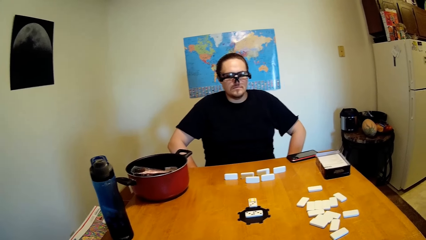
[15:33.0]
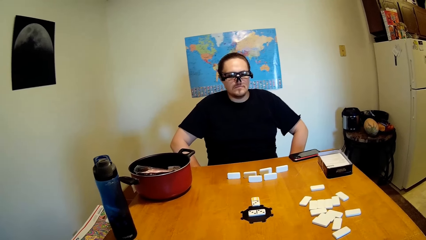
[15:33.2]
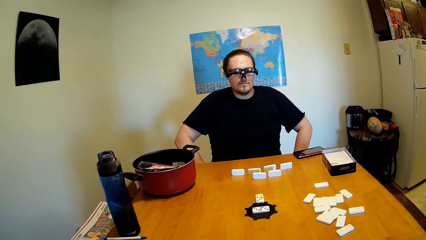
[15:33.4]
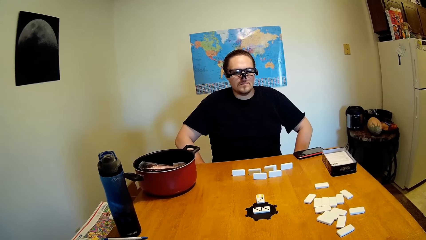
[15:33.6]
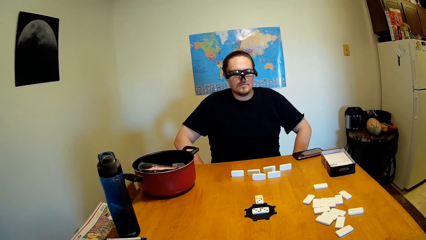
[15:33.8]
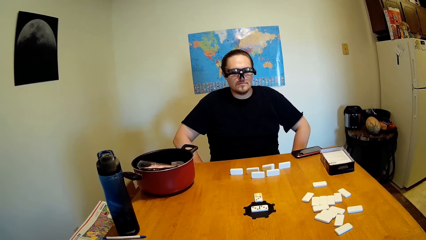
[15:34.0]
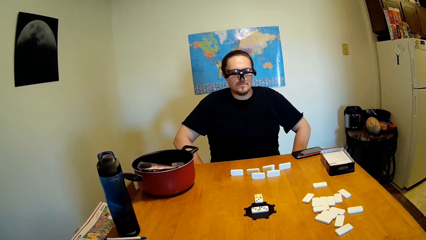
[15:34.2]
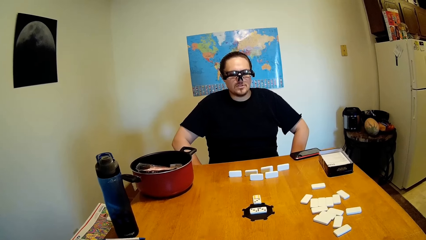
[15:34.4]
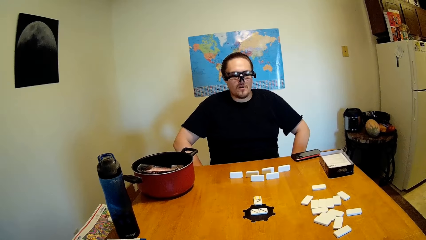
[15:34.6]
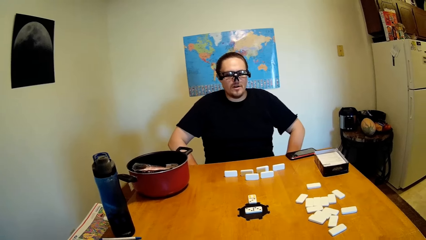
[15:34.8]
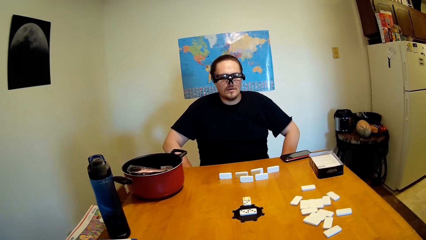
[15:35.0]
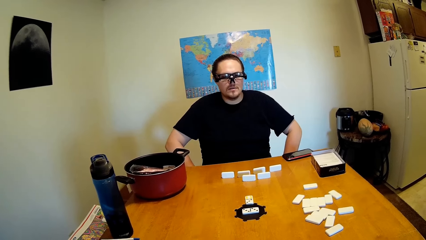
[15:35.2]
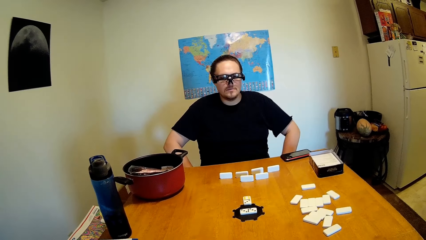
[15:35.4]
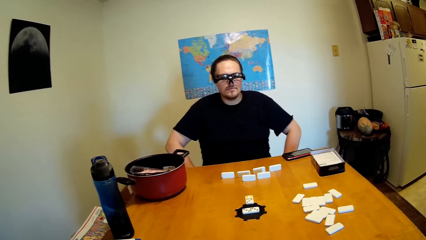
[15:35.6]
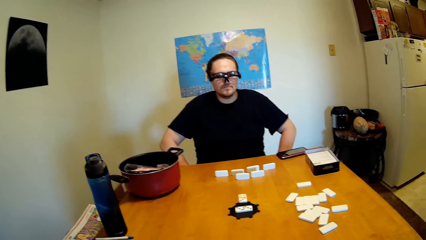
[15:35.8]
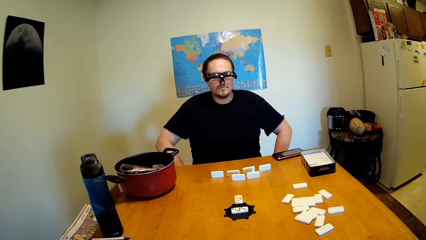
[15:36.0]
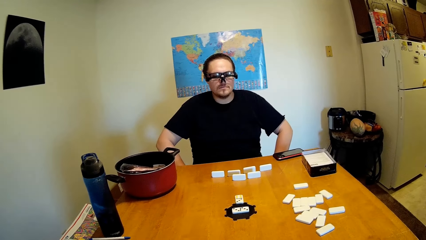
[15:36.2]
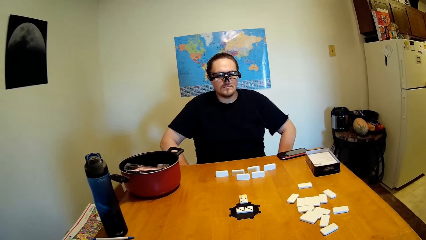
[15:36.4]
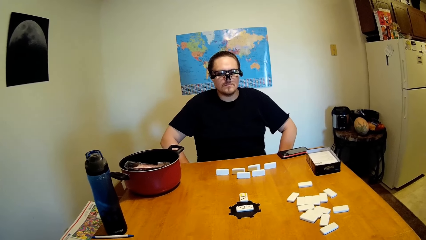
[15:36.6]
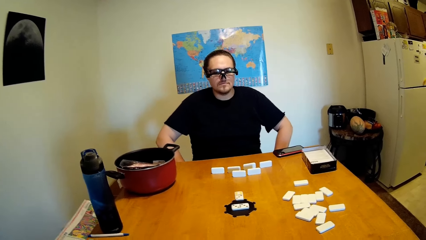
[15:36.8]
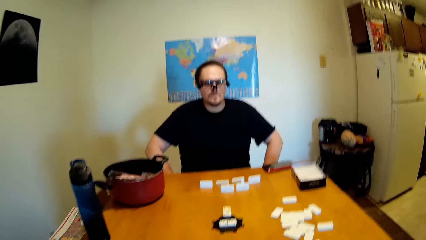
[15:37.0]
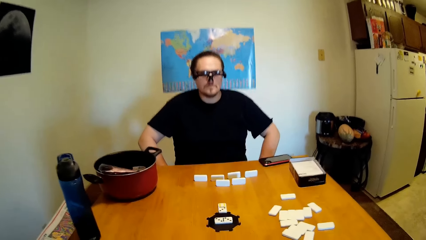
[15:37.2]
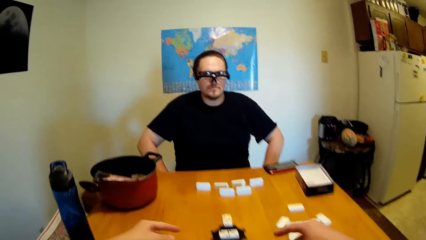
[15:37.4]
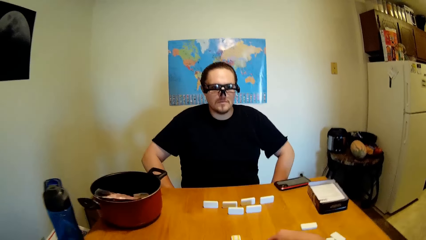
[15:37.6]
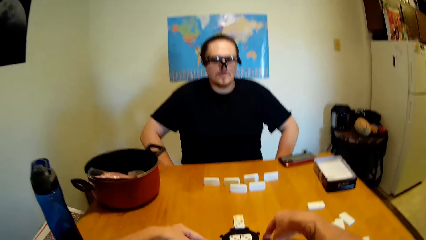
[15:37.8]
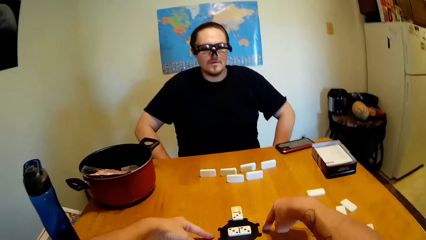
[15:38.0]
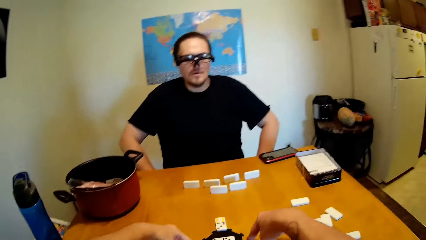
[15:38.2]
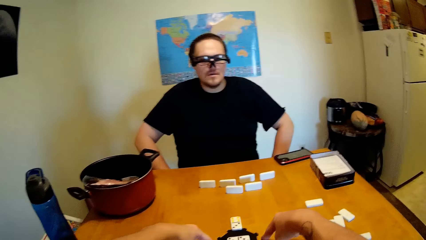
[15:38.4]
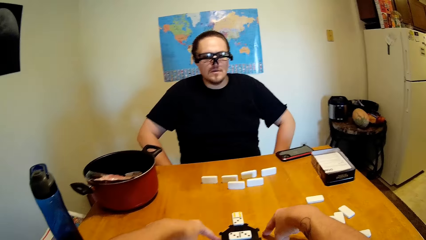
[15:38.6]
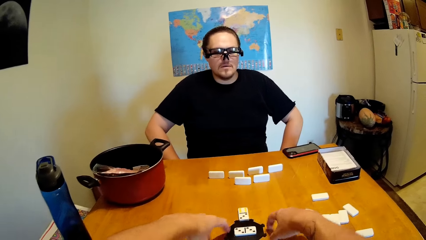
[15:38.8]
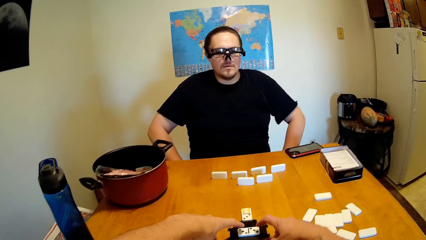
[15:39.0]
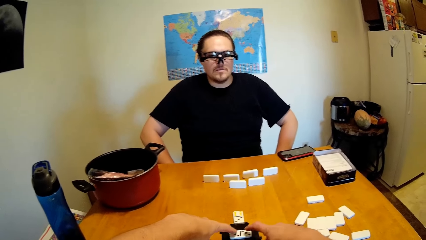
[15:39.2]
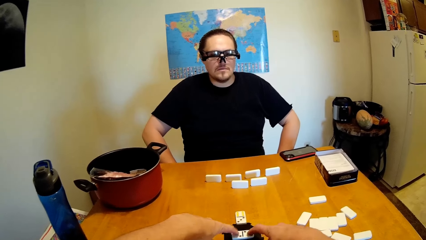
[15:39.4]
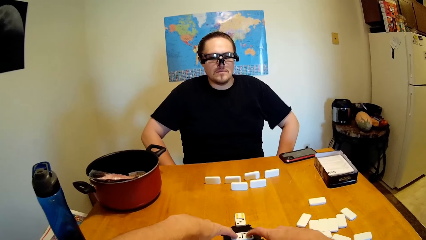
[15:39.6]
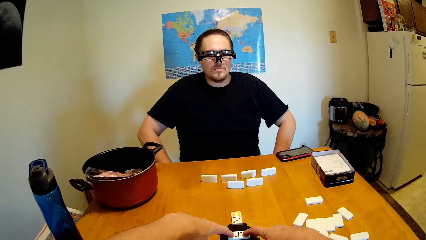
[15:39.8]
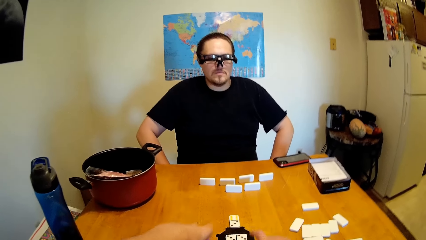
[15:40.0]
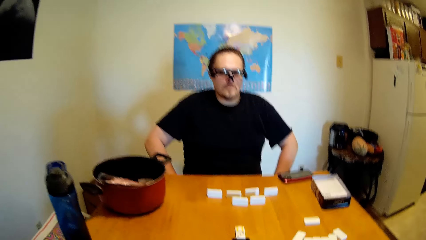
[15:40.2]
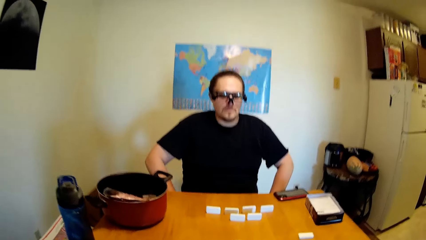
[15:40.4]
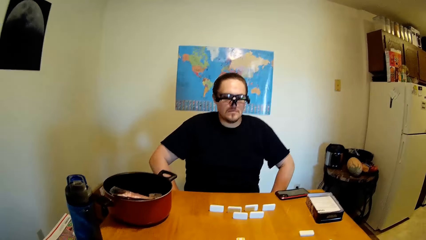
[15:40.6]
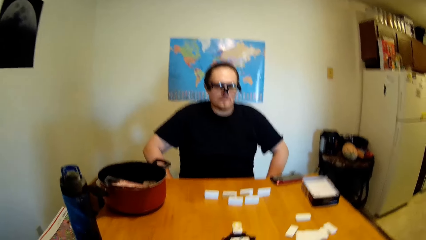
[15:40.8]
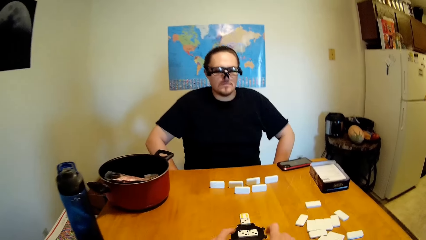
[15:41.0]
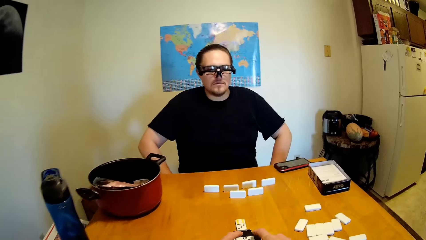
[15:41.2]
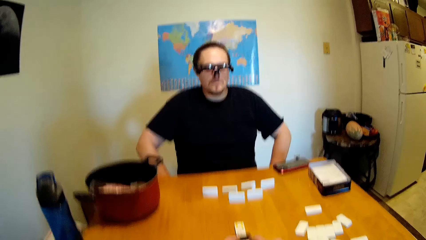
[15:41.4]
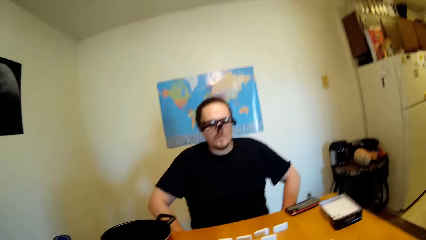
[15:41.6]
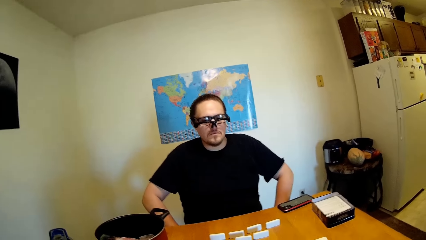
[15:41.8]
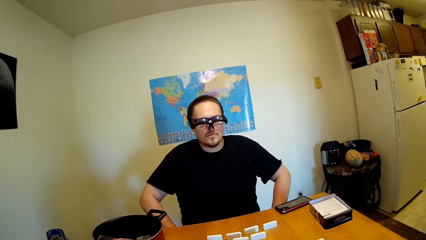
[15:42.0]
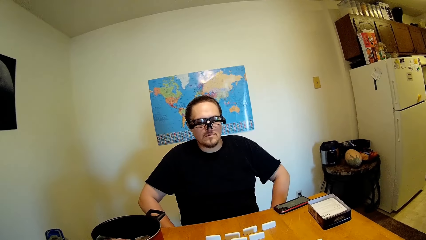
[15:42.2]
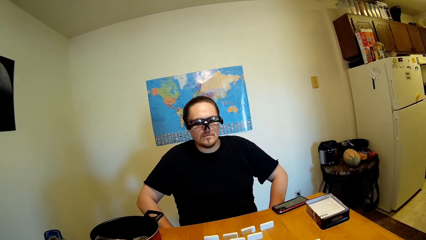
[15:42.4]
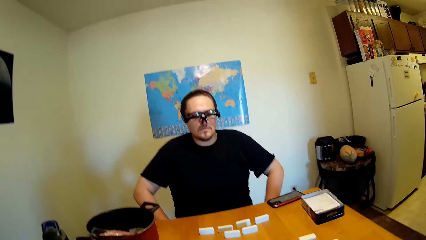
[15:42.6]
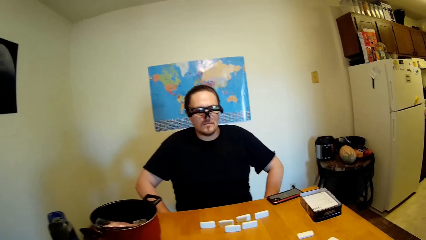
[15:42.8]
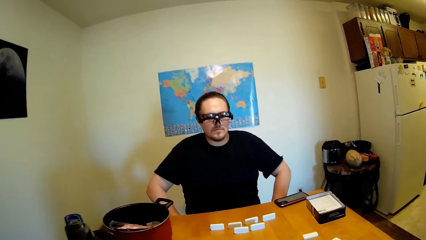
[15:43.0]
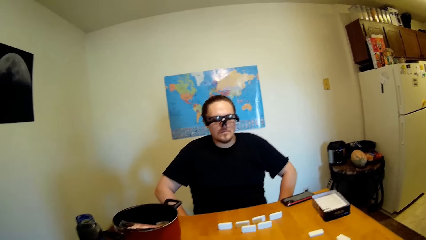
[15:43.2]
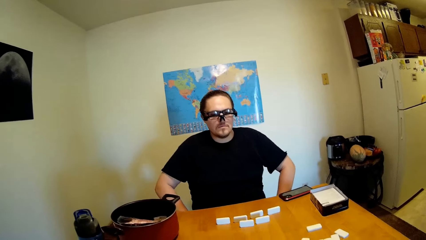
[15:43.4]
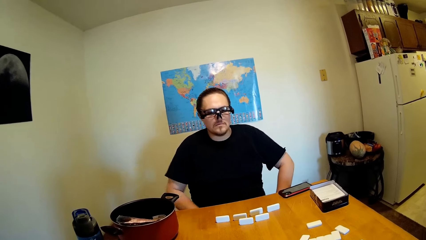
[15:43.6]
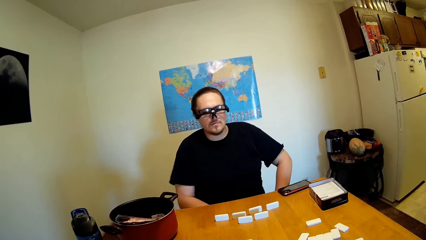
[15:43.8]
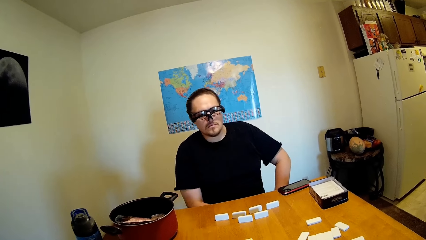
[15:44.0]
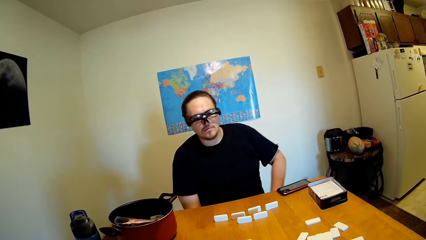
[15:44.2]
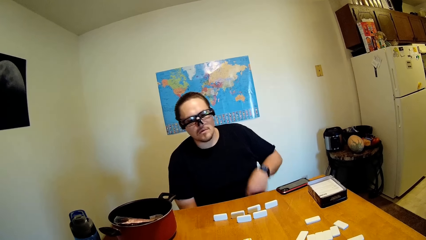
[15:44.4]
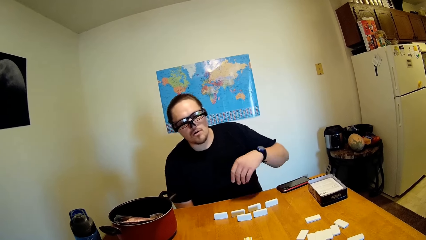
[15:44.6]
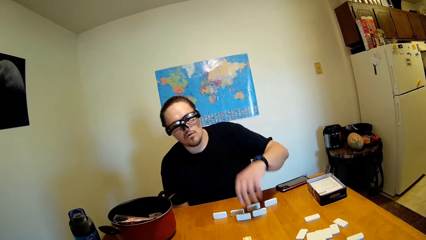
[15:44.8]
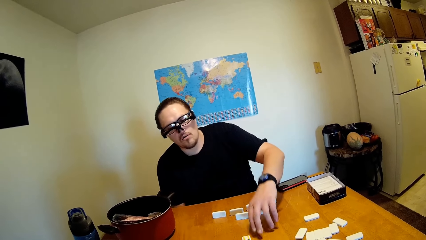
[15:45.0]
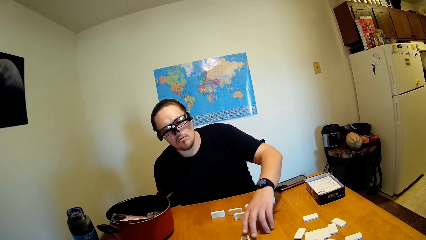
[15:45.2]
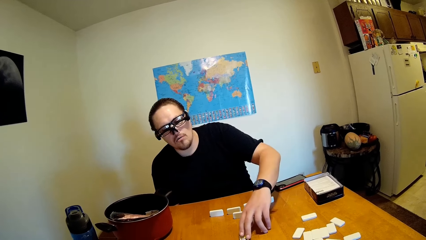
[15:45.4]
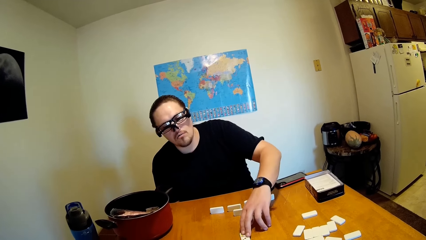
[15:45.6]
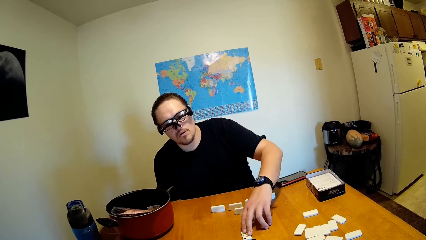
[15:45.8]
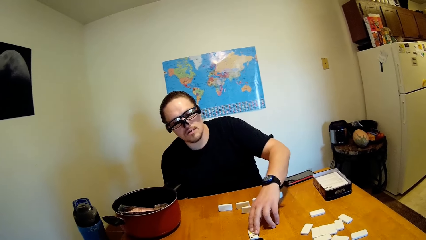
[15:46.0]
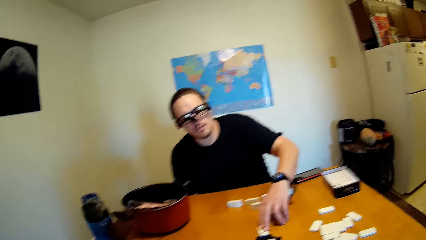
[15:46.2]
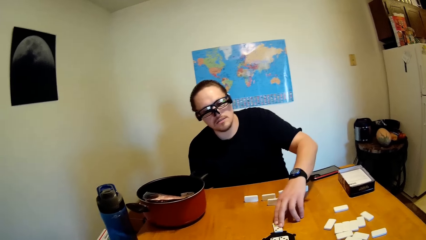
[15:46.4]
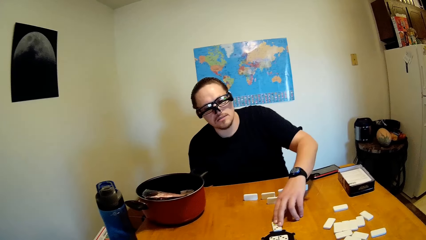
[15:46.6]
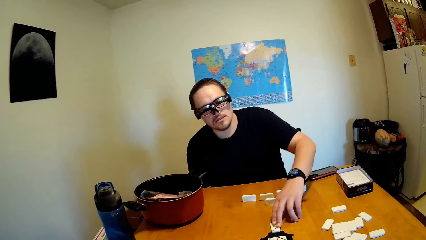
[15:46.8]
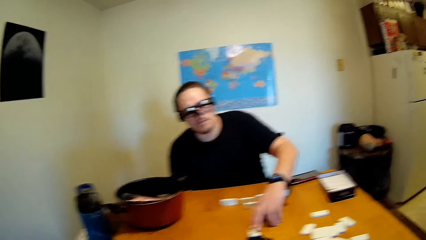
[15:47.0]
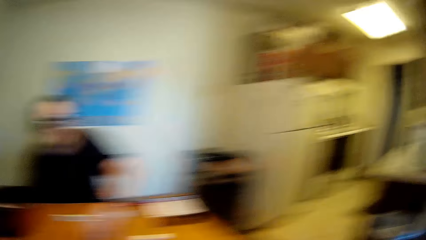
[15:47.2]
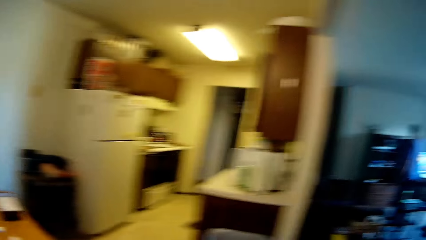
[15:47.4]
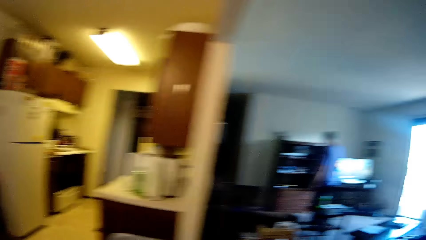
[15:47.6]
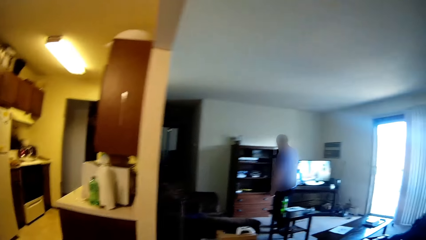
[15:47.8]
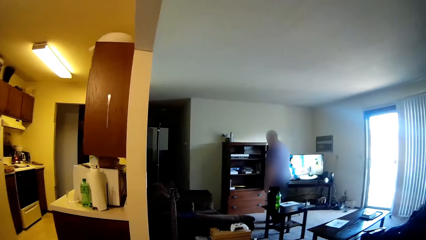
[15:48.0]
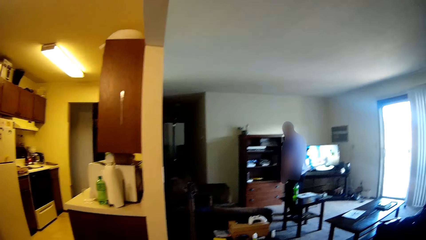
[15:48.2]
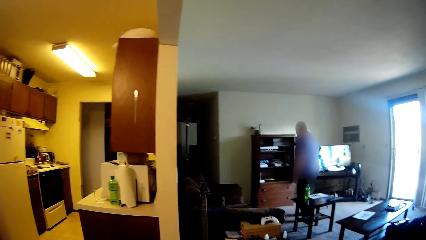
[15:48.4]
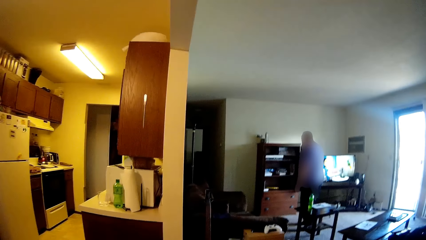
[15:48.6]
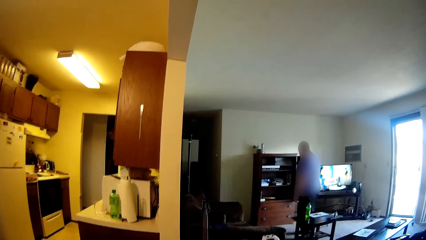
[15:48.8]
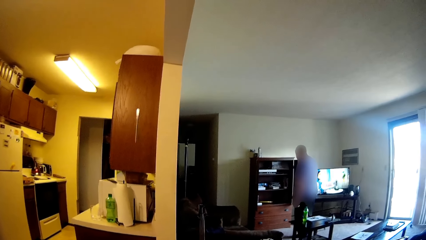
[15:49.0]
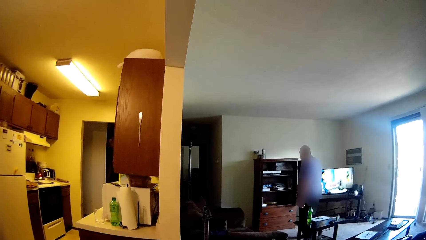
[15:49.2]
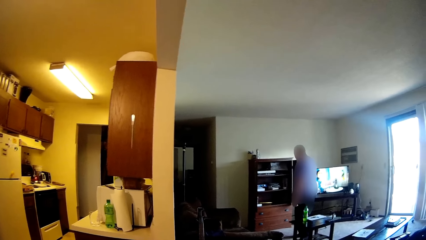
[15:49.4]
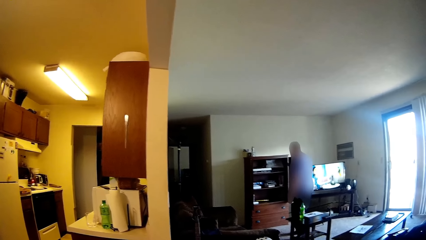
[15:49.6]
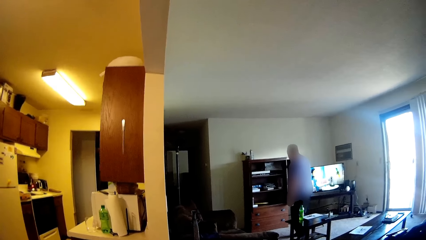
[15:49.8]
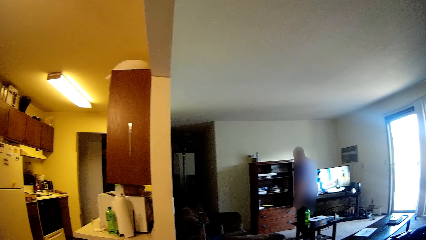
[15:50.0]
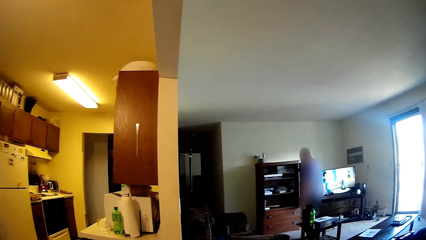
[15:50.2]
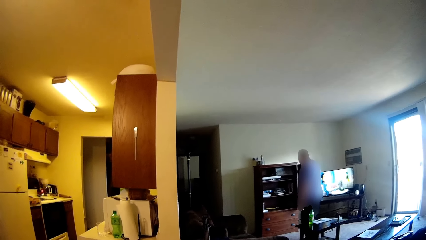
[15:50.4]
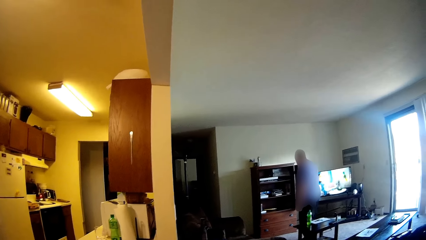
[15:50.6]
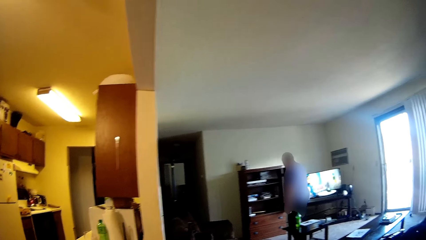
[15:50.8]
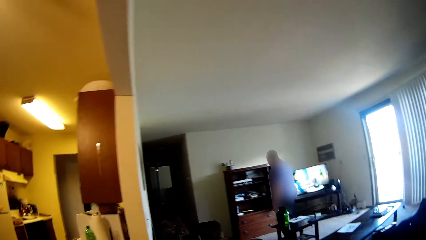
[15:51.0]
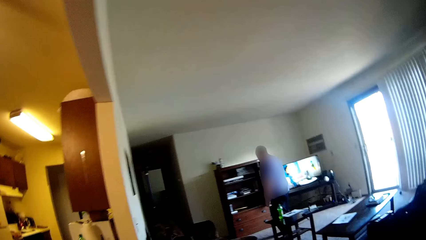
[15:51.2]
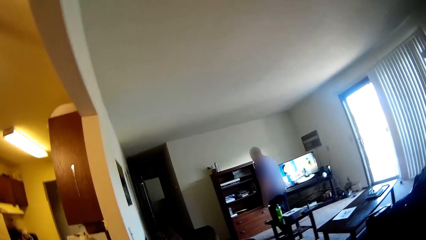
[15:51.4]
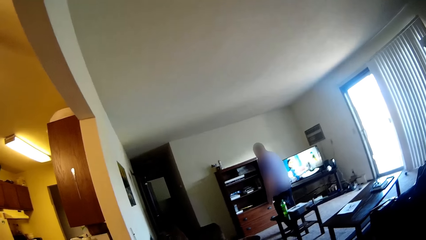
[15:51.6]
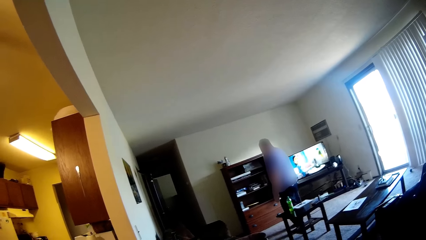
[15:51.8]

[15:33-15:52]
The camera wearer touches the dice on the table. He gestures with his hands. A man puts his hand on the domino and touches a dice. The camera wearer looks around the house. He looks at the TV. Another man stands on the other side of the room.
